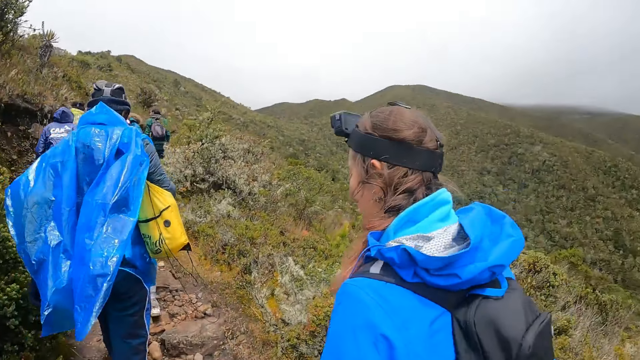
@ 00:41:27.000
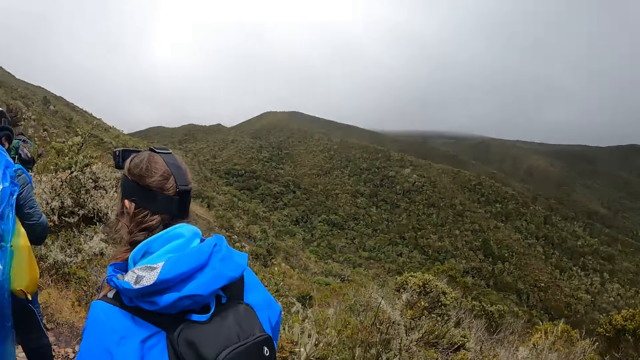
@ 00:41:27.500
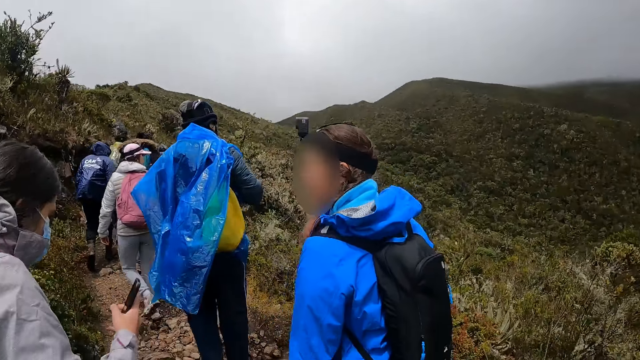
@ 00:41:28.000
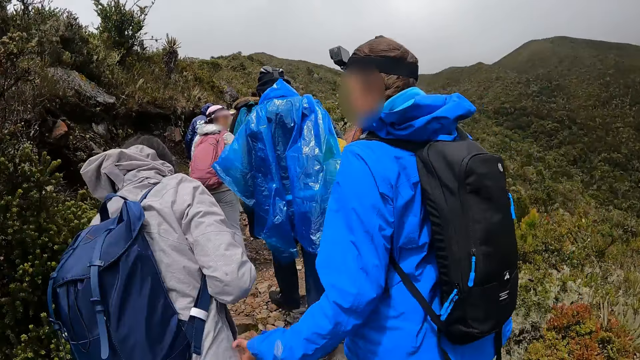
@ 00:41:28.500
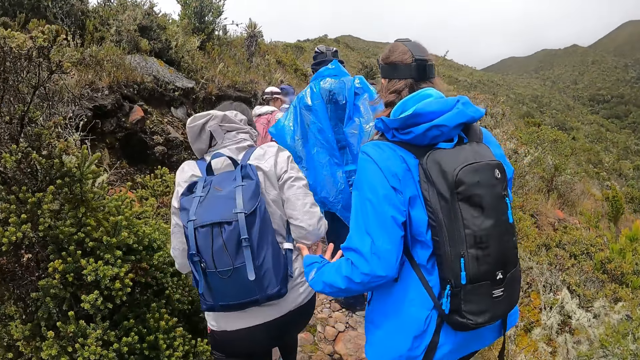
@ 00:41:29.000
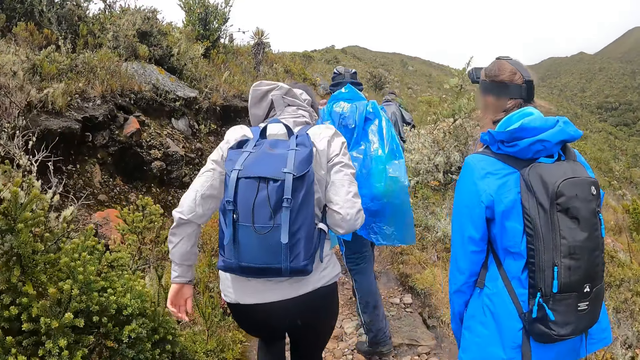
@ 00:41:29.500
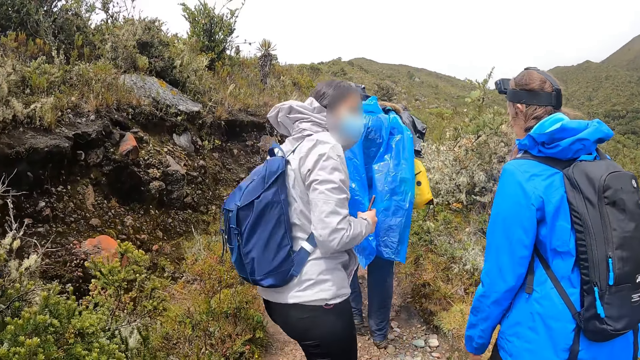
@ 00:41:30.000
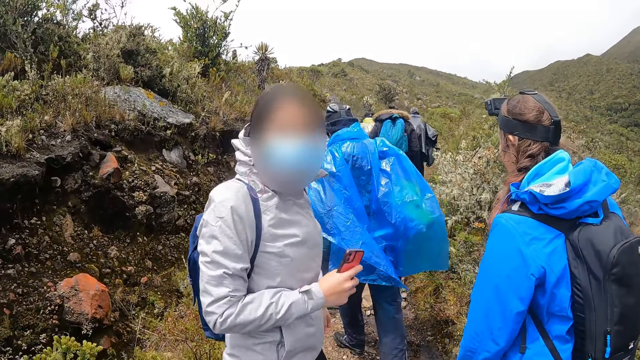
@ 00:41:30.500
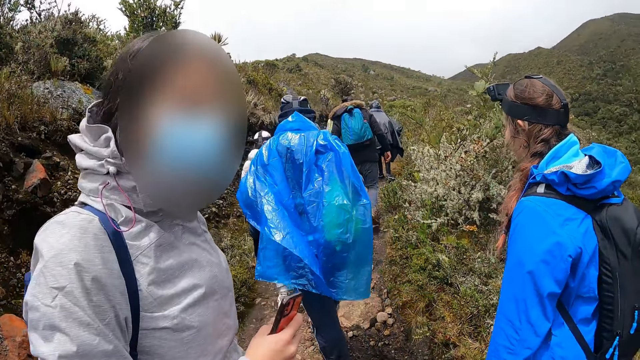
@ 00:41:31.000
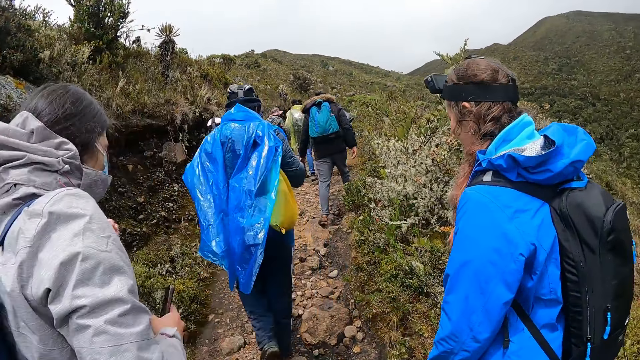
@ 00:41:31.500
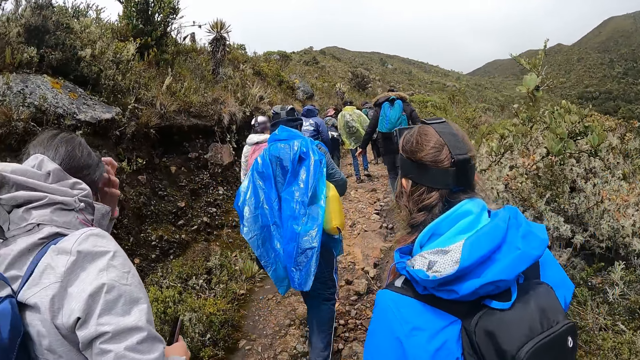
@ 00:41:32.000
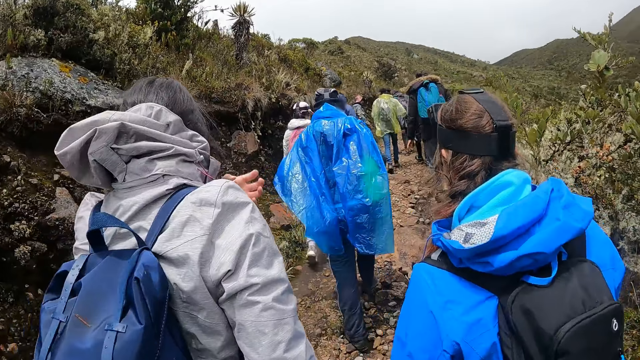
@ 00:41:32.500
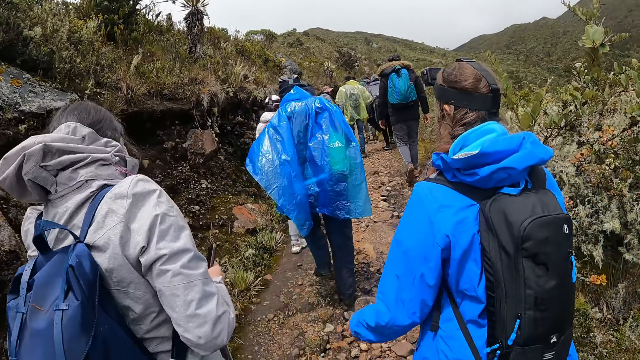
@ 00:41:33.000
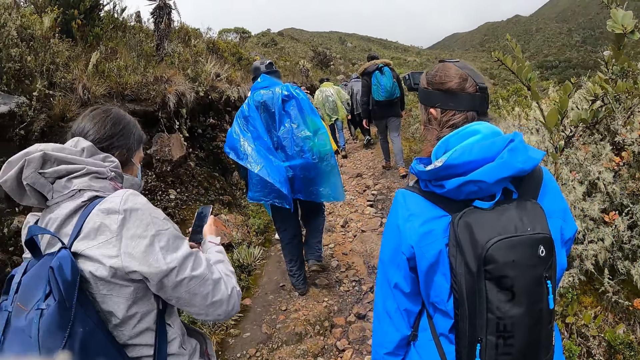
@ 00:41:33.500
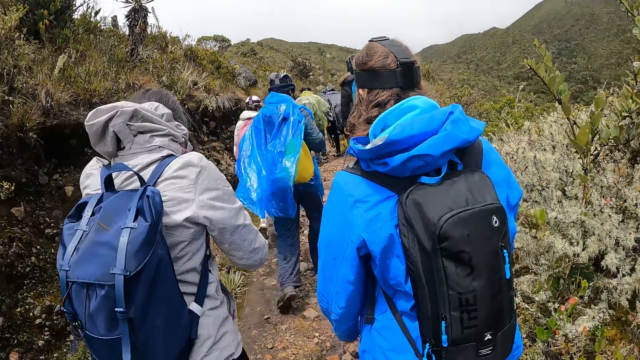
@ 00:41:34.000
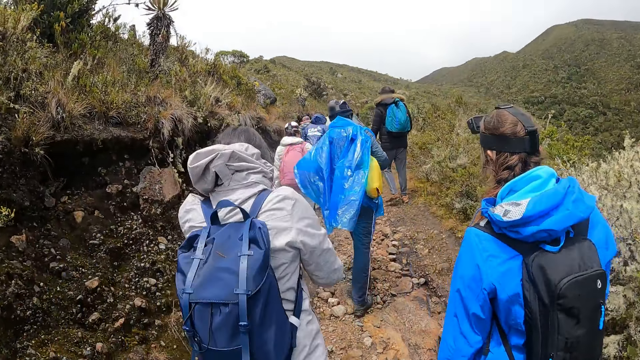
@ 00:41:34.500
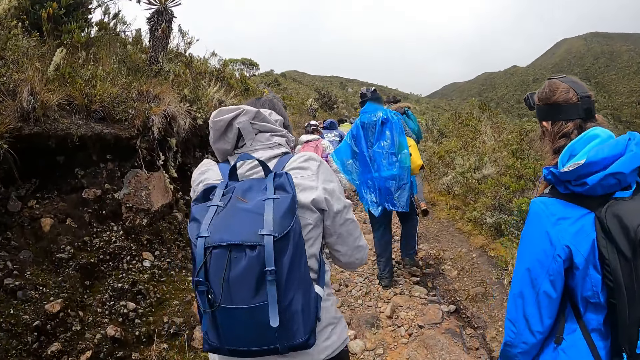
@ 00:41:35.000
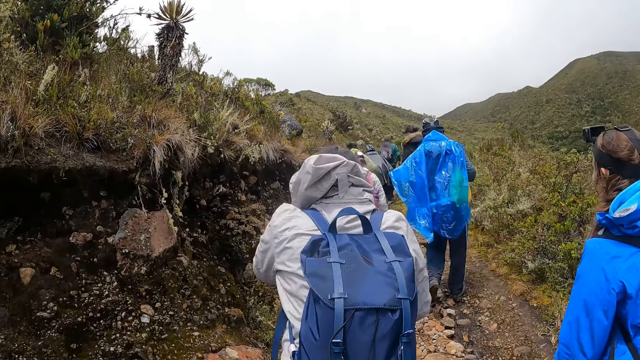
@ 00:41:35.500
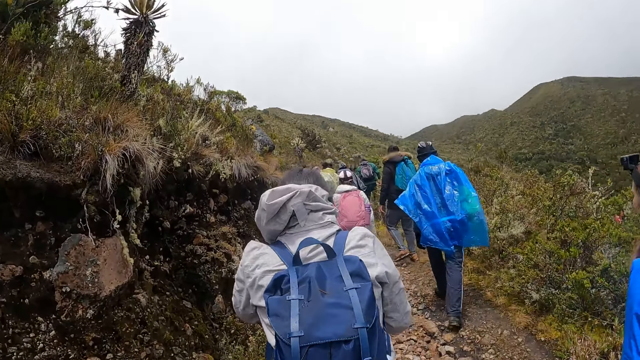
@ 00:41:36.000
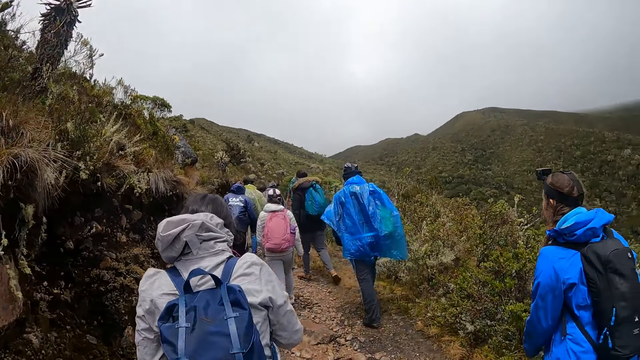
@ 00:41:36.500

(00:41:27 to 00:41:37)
A woman walks around the mountain. The woman talks to another woman. The other woman turns around. The other woman talks to the camera wearer. The camera wearer walks around the mountain.

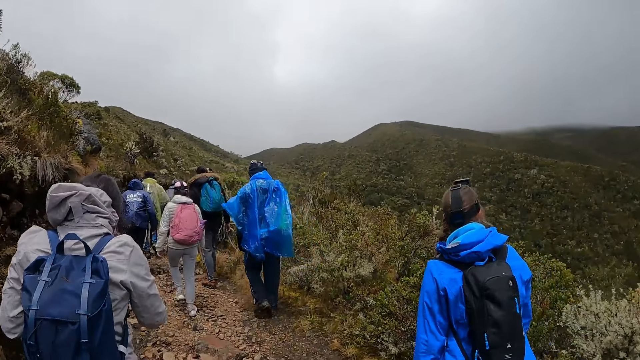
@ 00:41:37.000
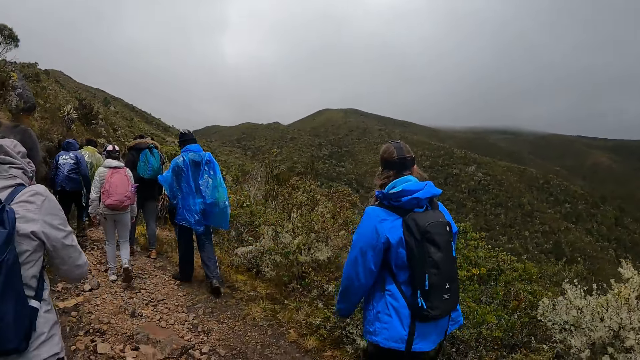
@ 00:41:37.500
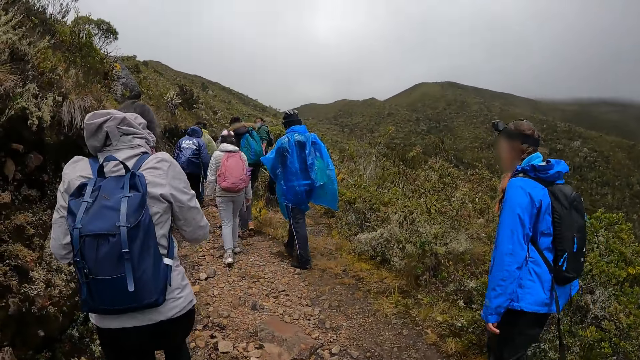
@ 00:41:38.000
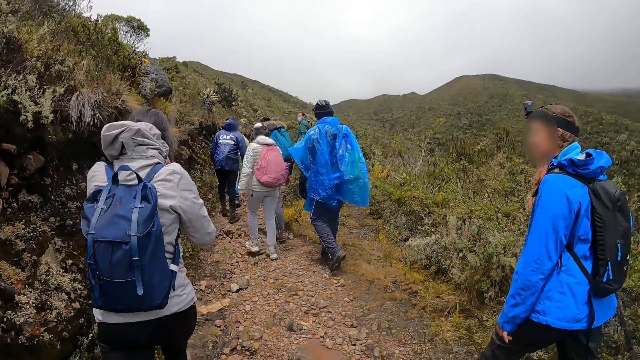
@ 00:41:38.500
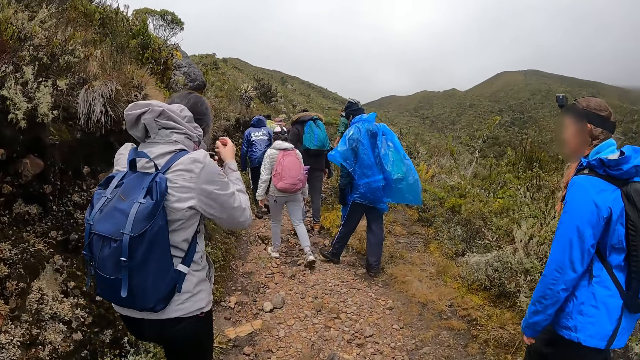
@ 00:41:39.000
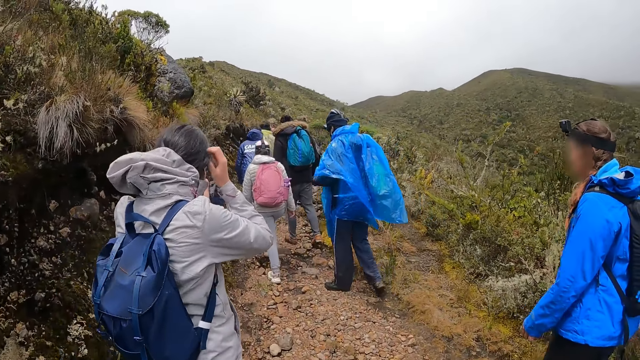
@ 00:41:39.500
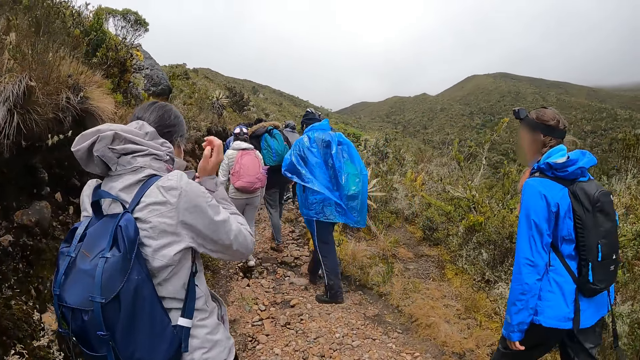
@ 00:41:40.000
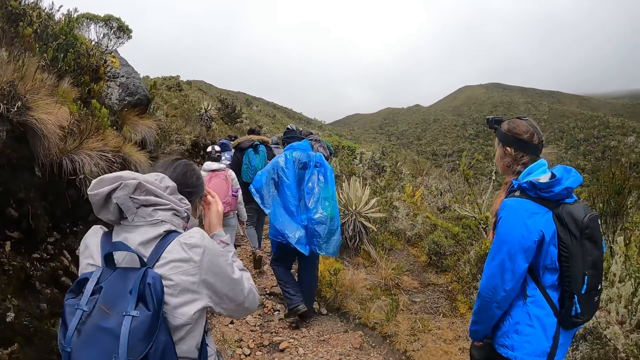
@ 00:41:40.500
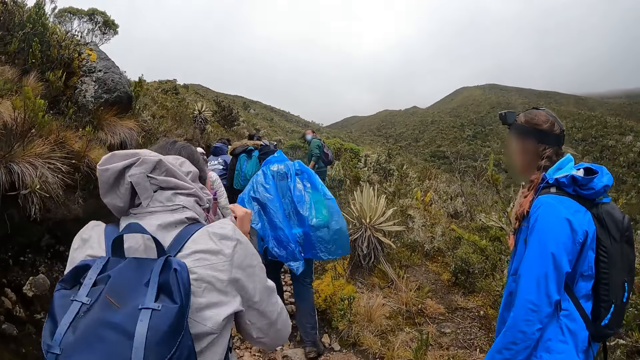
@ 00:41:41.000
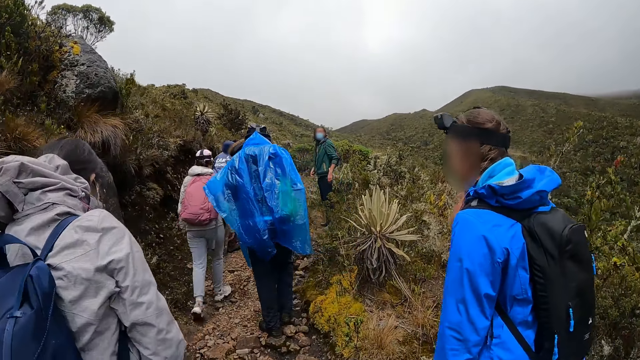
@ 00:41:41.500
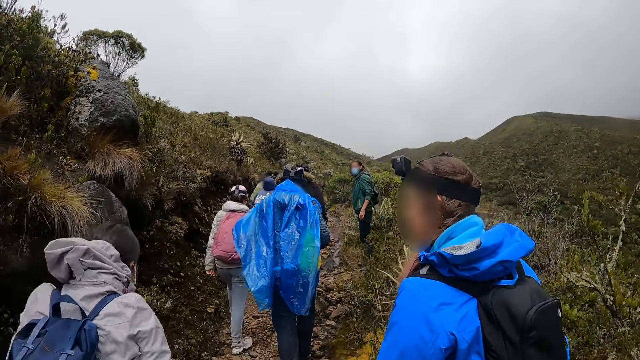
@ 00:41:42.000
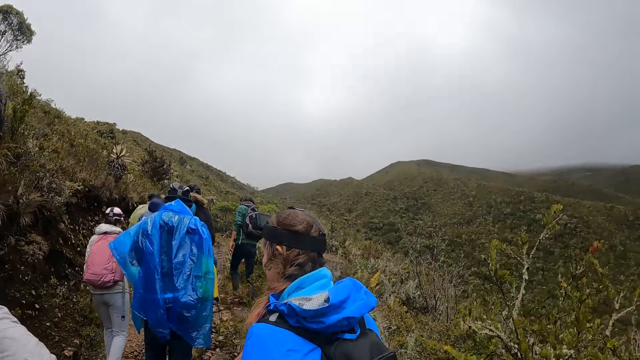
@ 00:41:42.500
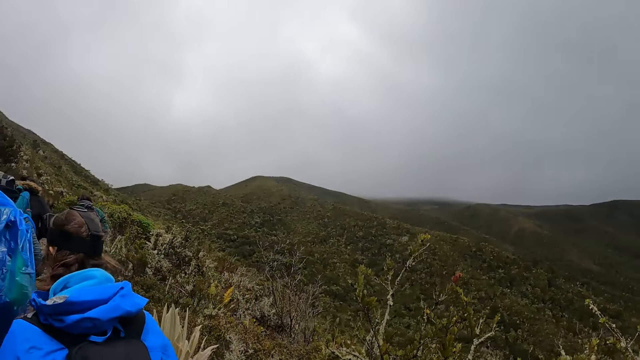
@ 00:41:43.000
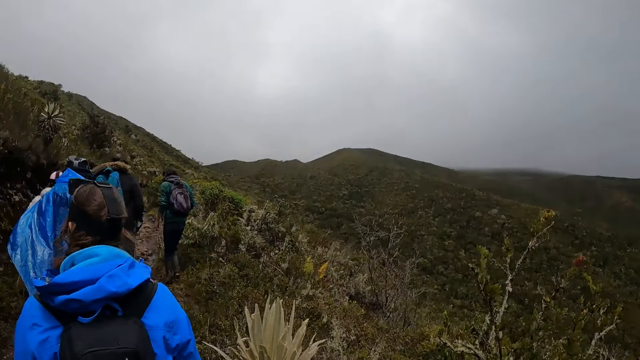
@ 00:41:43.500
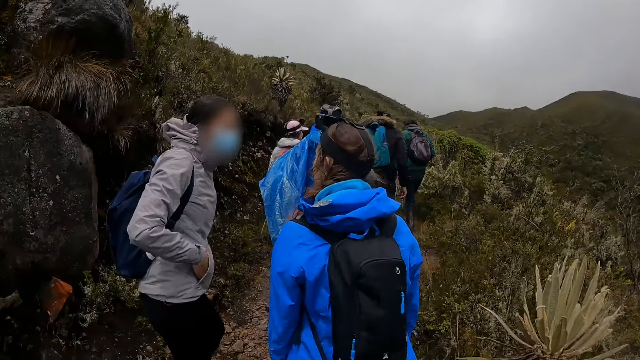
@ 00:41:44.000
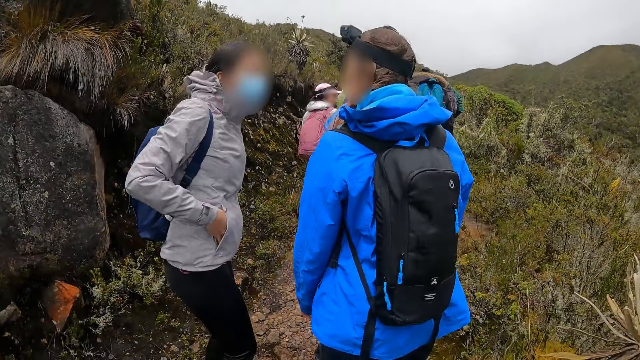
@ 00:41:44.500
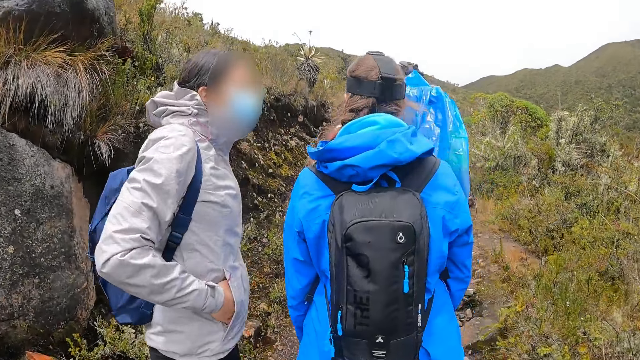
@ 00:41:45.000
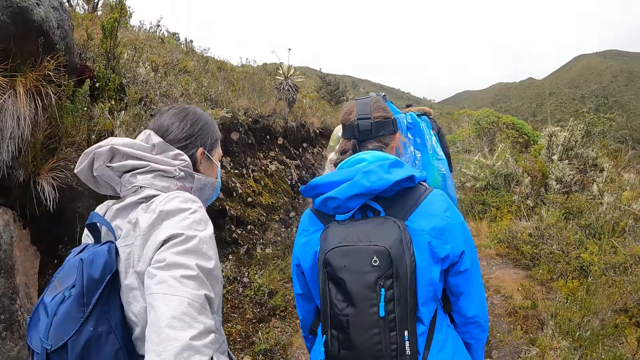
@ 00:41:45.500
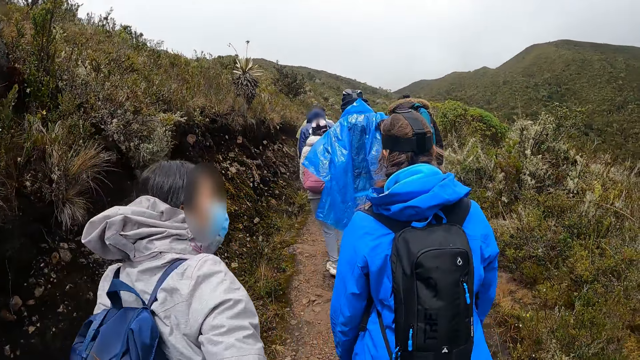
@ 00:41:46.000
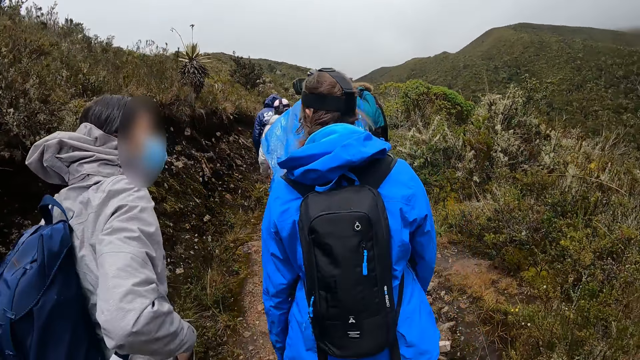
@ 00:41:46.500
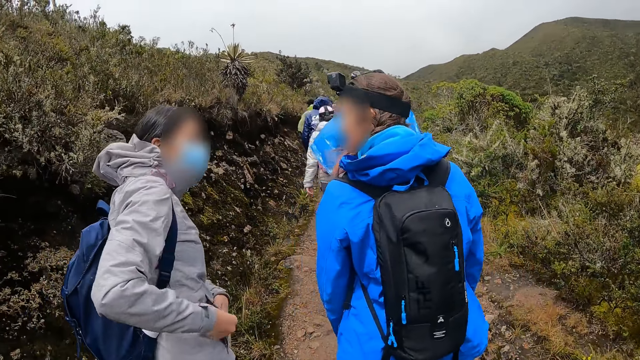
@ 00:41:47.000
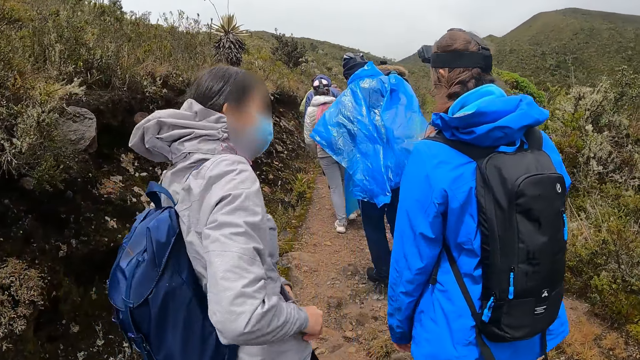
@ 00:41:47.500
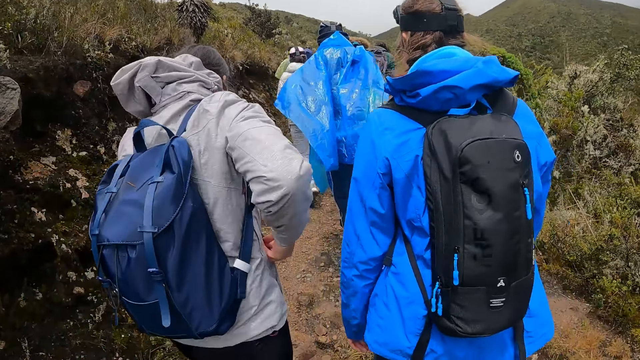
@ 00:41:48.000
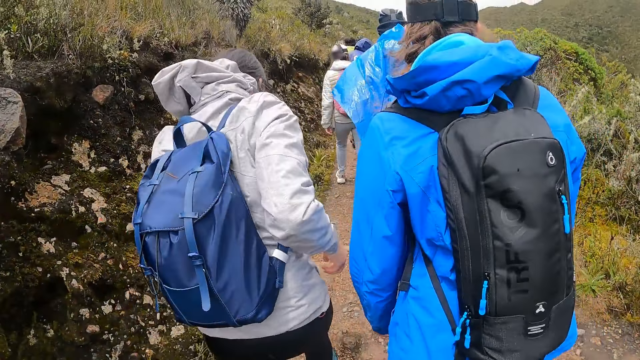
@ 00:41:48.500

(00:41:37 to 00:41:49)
A woman touches the hair. The woman walks around the mountain. The camera wearer walks around the mountain. The woman talks to another woman.
